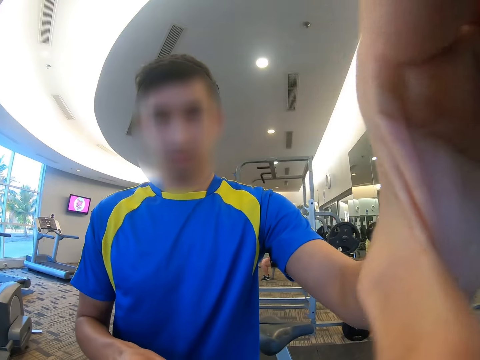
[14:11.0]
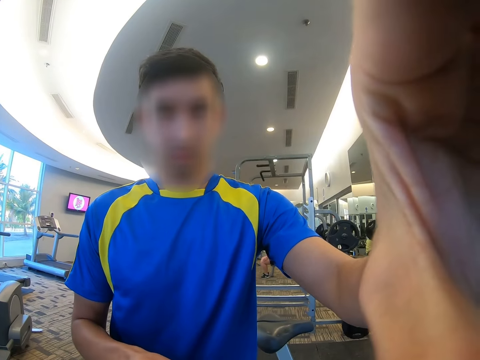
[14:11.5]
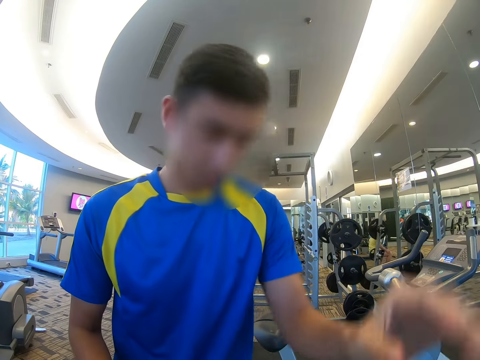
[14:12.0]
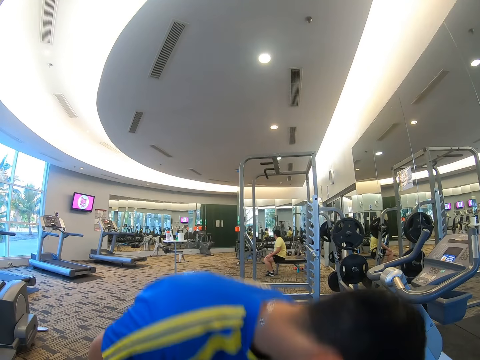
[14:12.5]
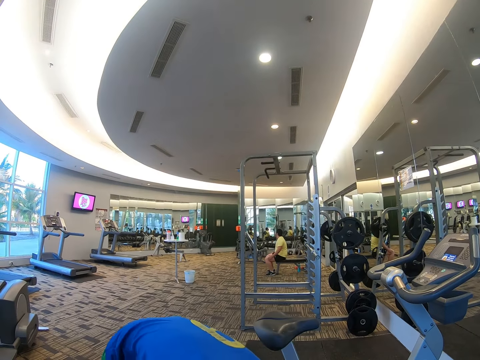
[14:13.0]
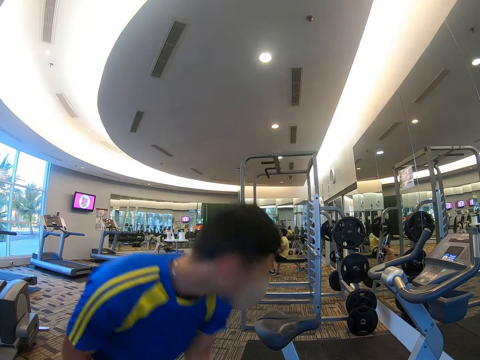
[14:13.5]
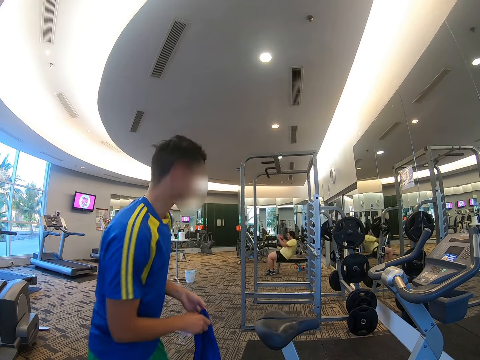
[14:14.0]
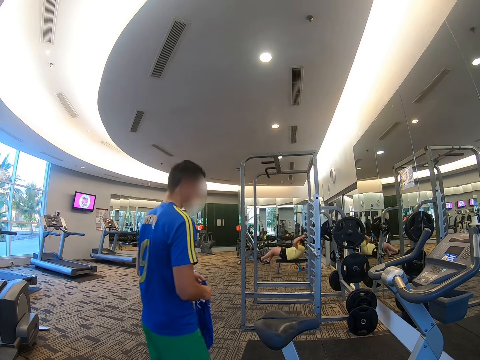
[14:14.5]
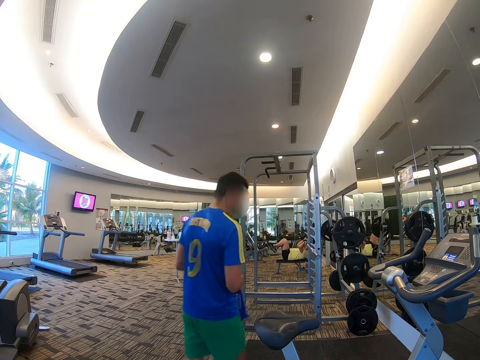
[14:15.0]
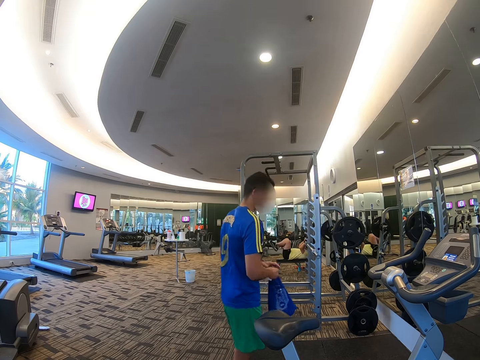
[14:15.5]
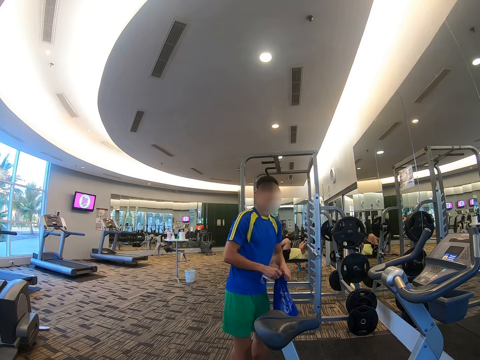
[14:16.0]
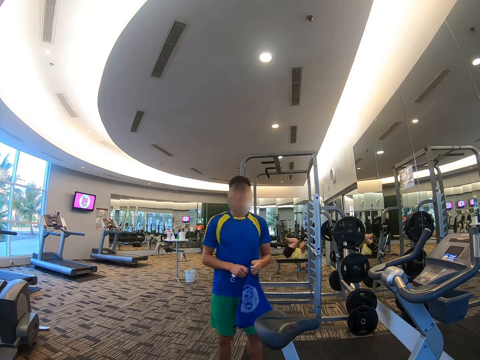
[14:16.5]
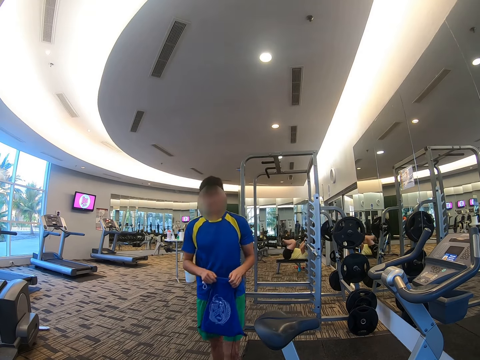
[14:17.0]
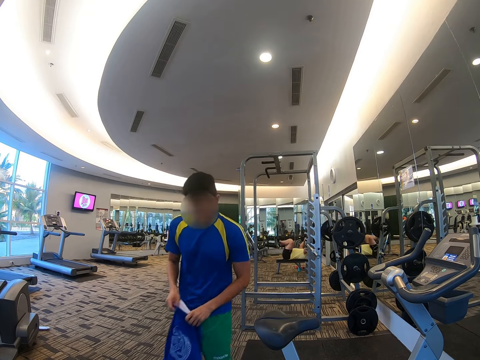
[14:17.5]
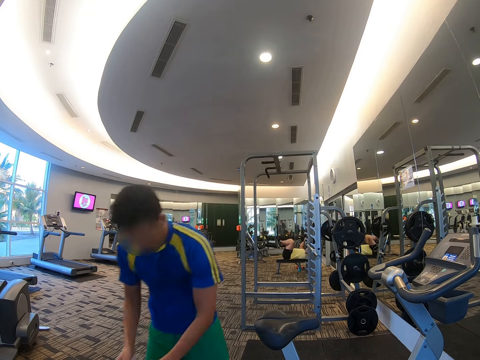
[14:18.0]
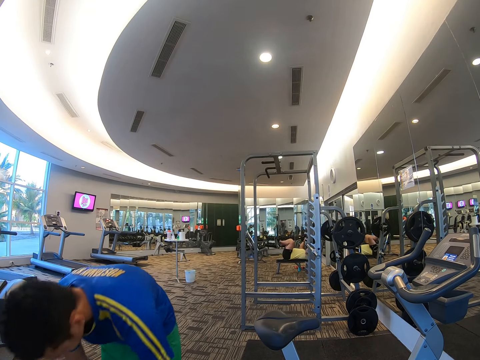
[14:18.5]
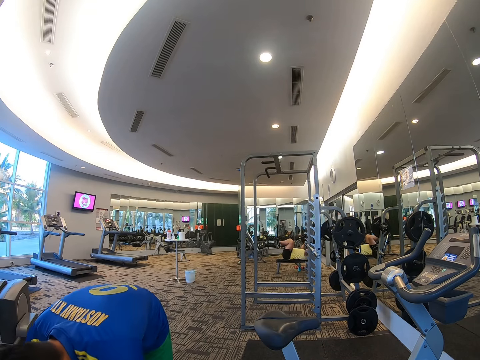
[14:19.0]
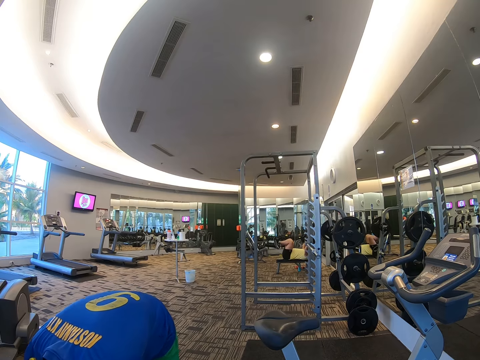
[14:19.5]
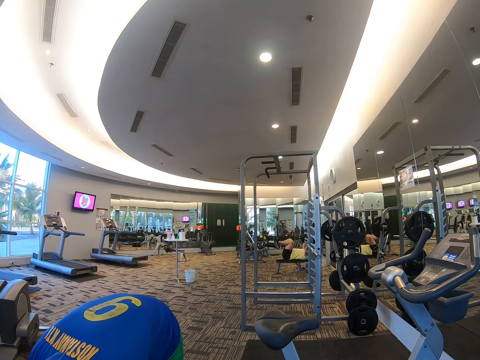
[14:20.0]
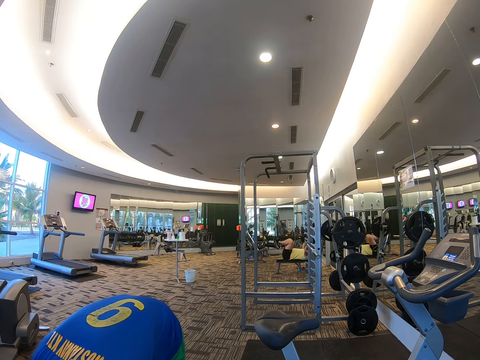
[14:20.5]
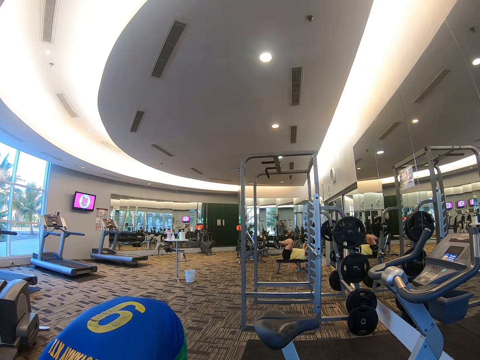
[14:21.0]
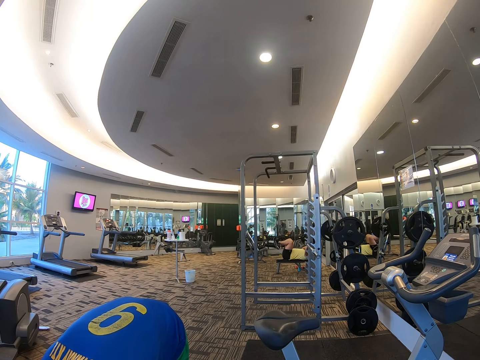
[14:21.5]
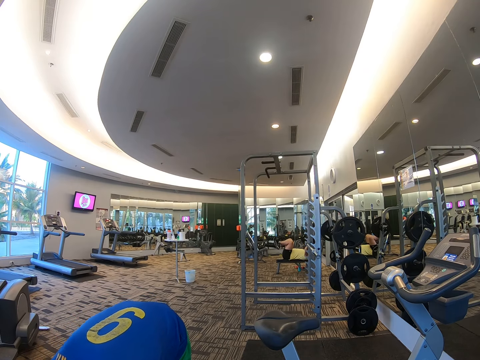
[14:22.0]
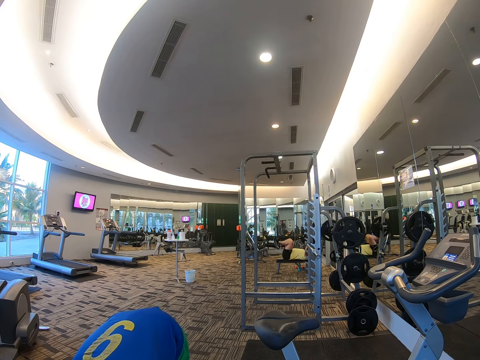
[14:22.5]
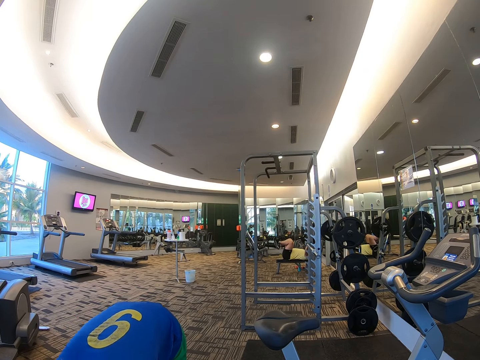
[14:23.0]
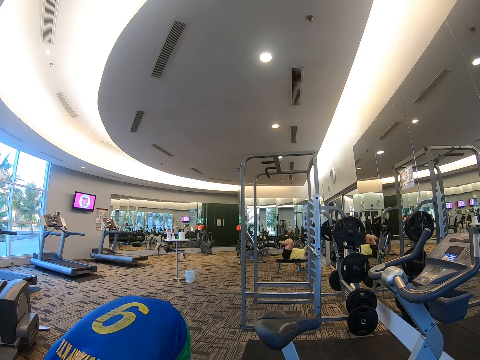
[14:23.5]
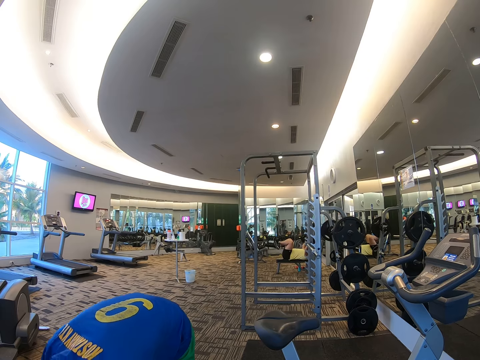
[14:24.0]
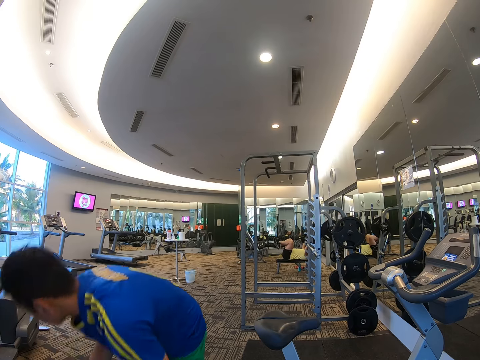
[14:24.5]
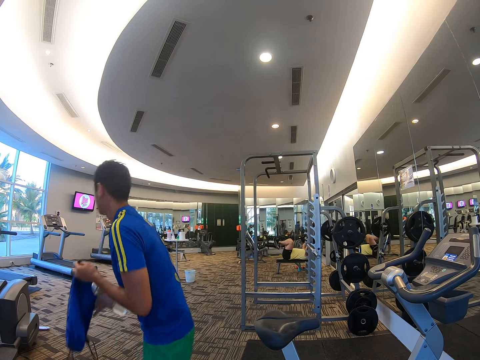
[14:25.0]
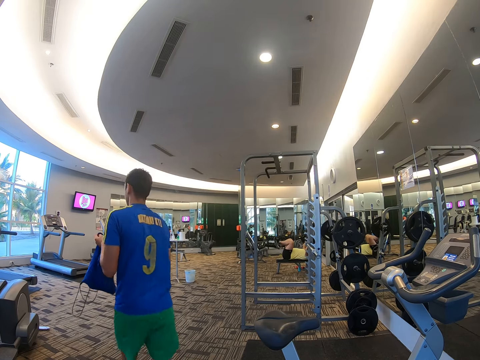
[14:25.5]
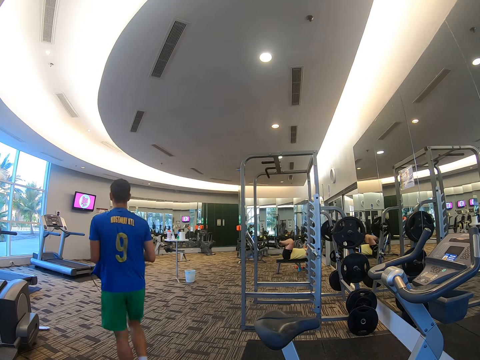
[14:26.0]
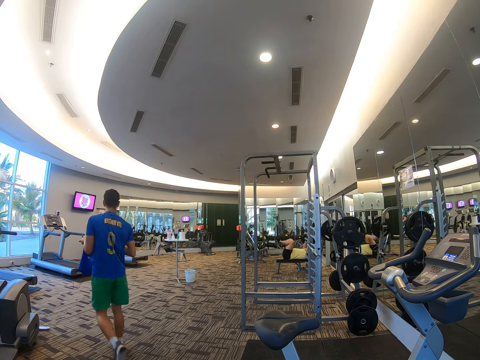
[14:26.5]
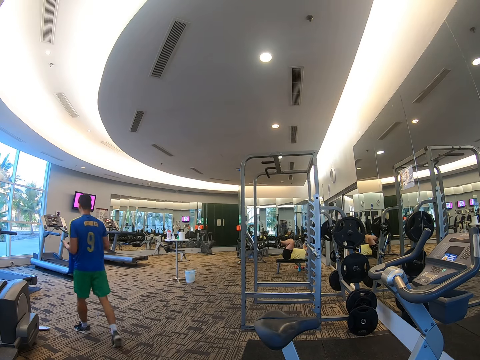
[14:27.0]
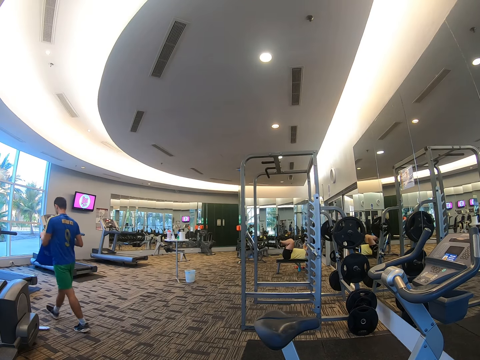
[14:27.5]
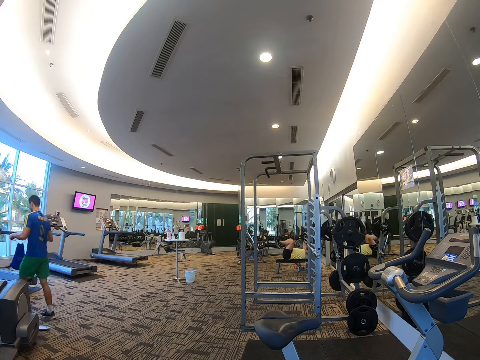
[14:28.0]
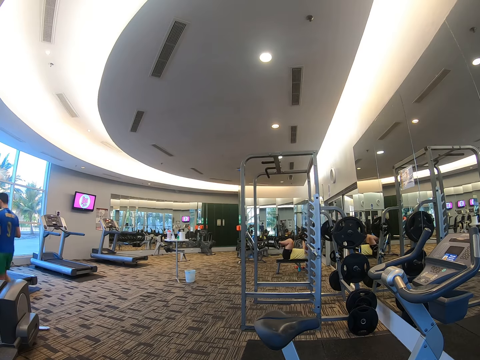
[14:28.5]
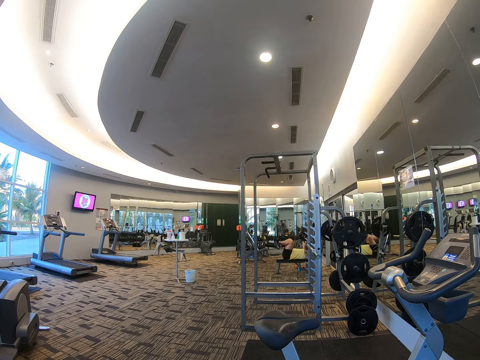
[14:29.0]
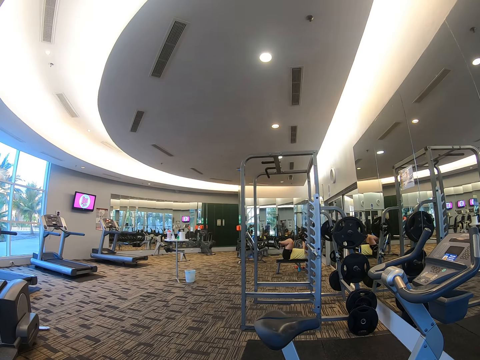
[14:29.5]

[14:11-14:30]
The camera wearer bends down, picks up the bag, and walks around the hall. A man takes the bag. The camera wearer stands up. They stare at the camera. They walk towards the camera. They bend down. They stand up. They walk around the hall.

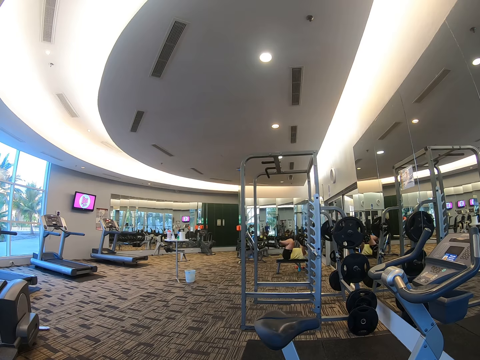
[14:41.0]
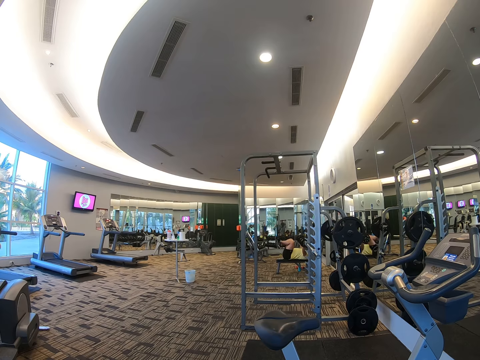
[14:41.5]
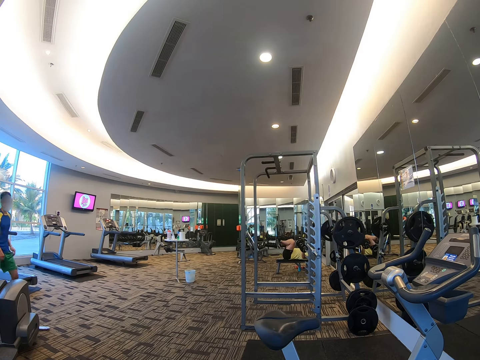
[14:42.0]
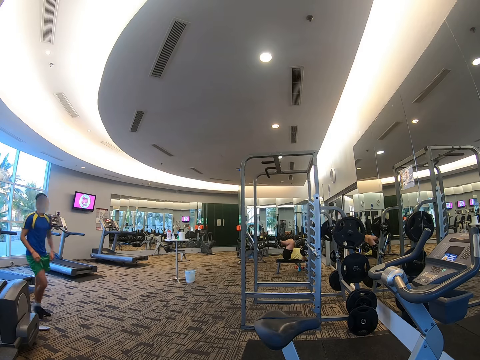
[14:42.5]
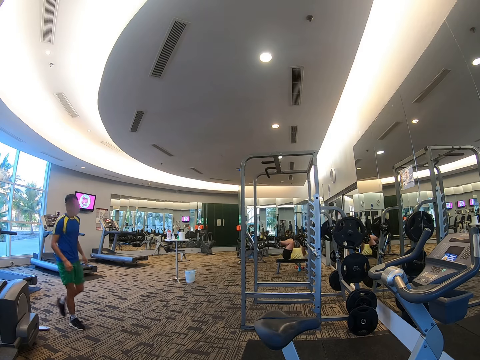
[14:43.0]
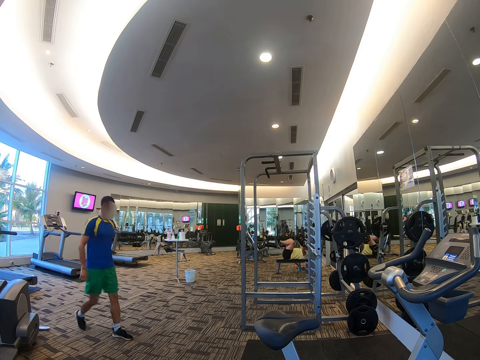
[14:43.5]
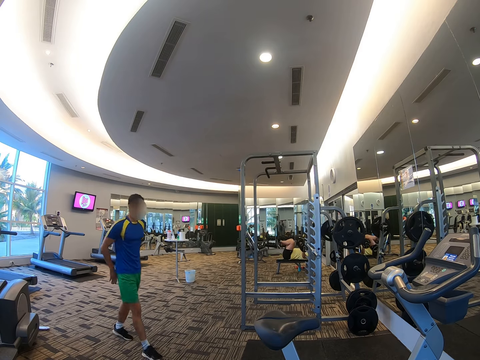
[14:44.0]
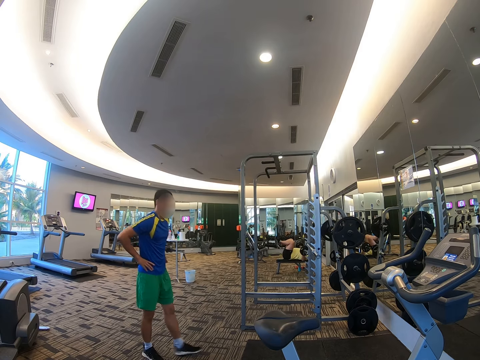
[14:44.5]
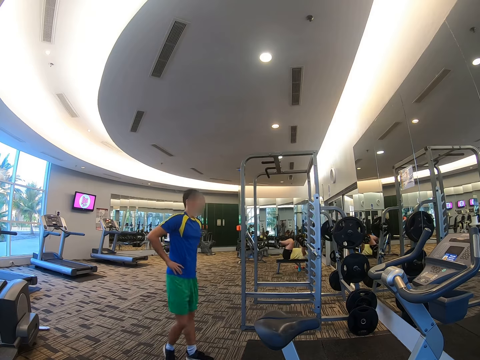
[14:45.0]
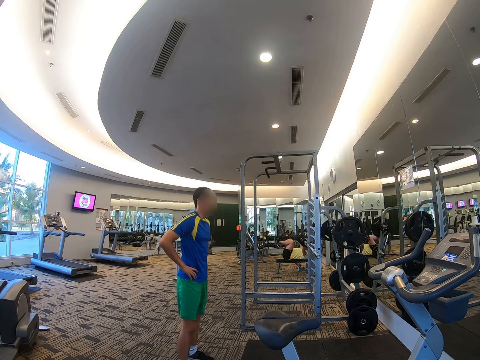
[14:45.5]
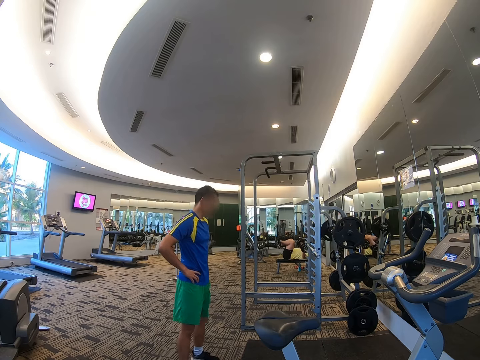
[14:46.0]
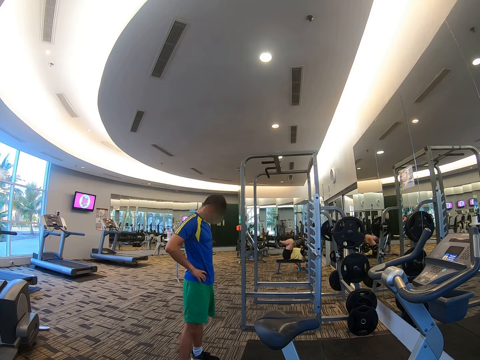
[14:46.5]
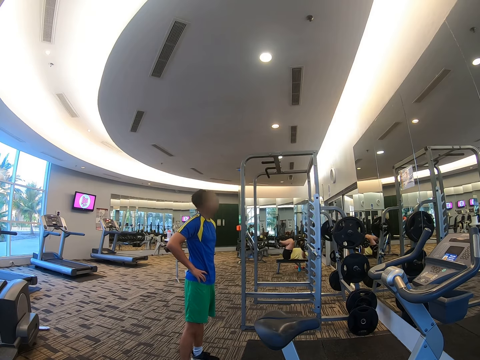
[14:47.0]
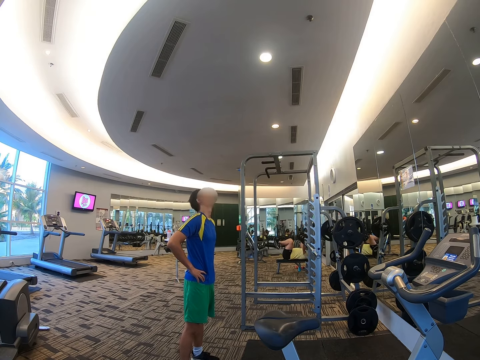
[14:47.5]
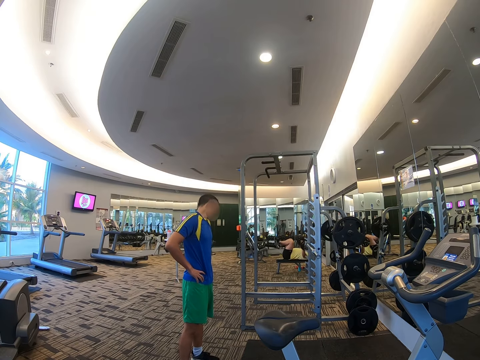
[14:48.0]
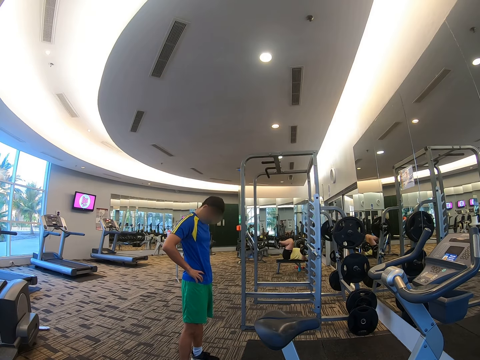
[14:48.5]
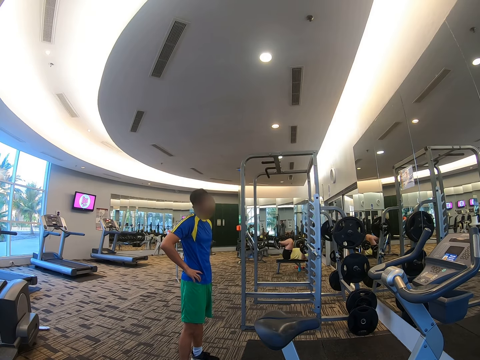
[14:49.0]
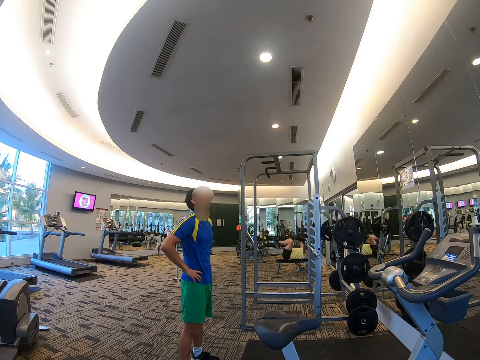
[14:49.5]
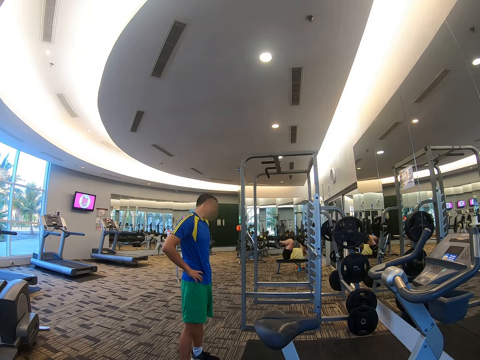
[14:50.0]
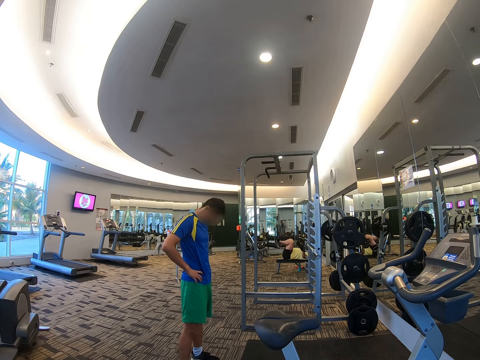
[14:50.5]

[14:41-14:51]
The camera wearer walks towards the camera. A man walks in the gym. The camera wearer stands up. They turn the head round.
